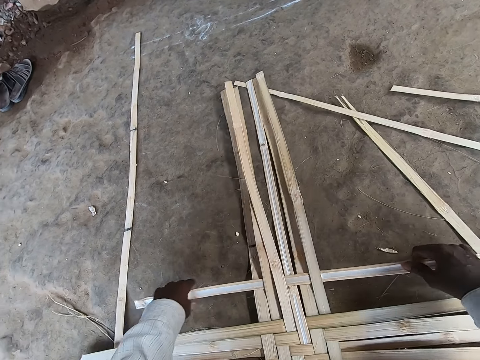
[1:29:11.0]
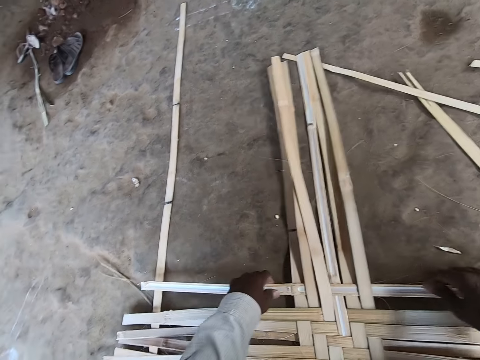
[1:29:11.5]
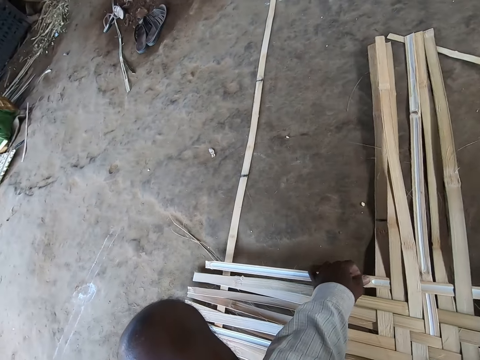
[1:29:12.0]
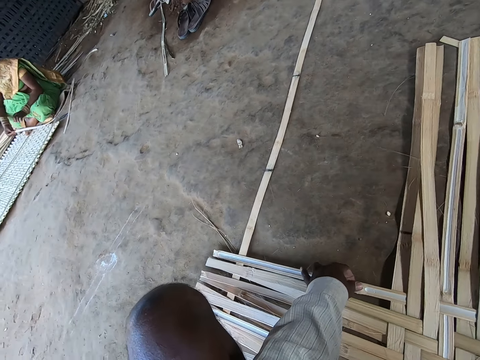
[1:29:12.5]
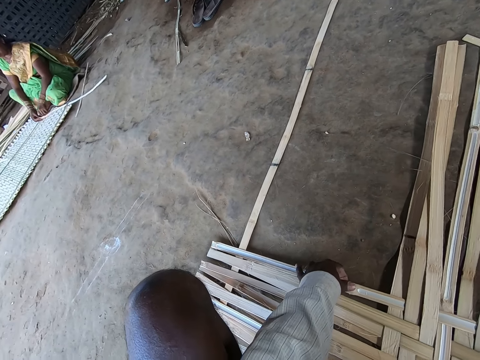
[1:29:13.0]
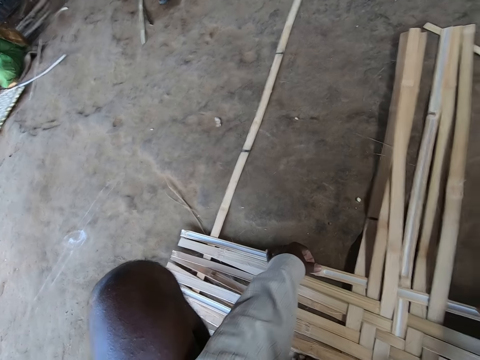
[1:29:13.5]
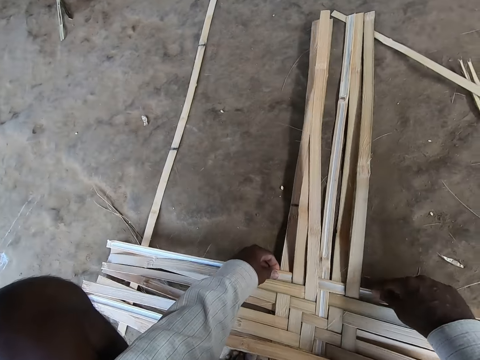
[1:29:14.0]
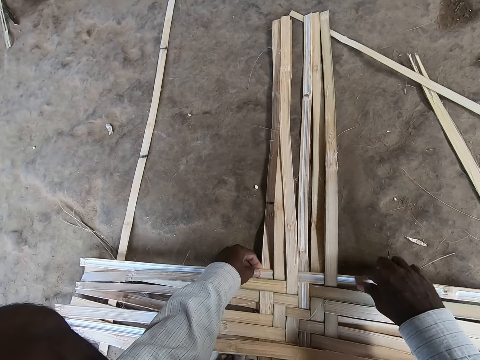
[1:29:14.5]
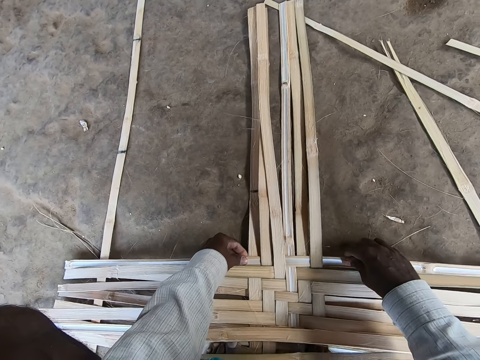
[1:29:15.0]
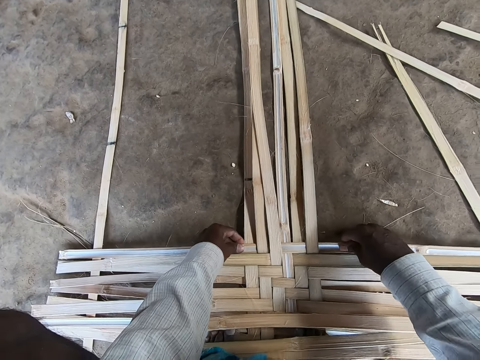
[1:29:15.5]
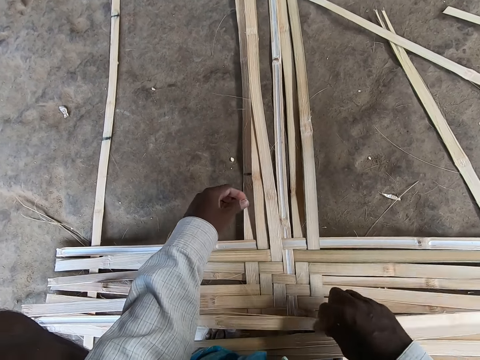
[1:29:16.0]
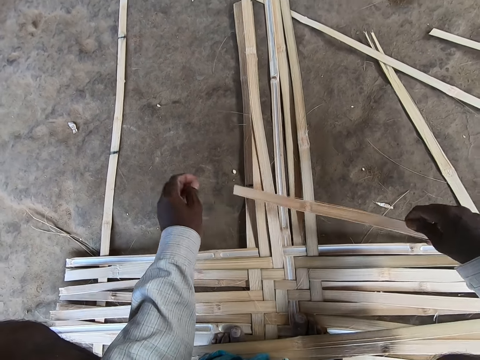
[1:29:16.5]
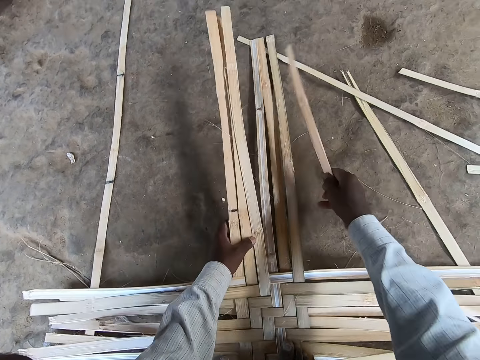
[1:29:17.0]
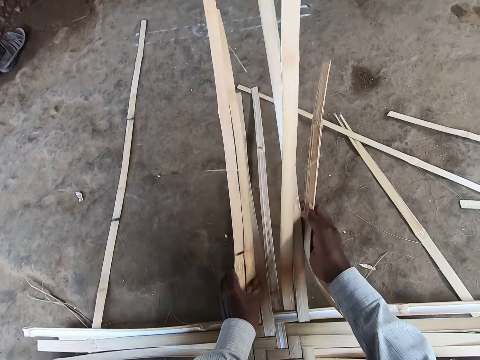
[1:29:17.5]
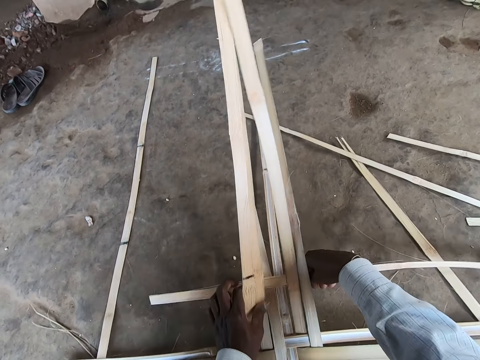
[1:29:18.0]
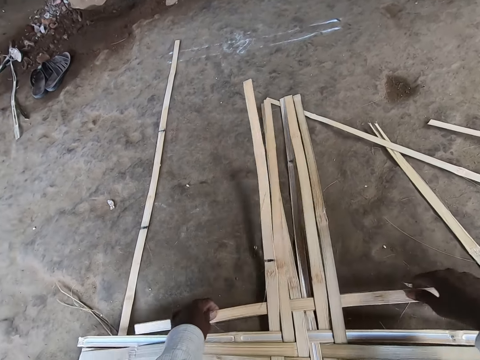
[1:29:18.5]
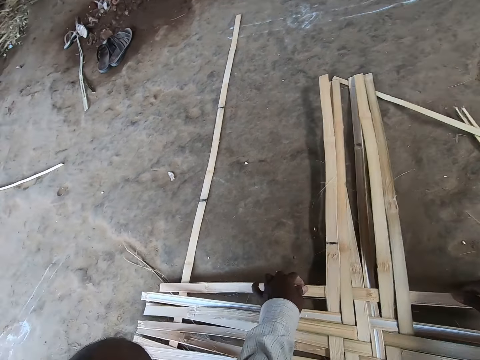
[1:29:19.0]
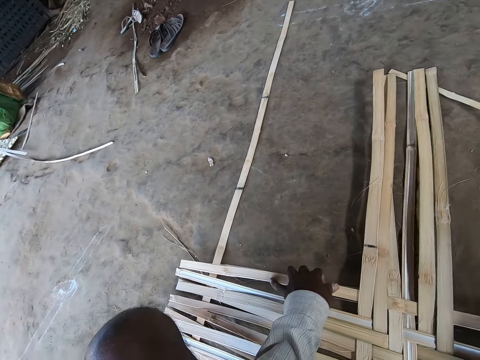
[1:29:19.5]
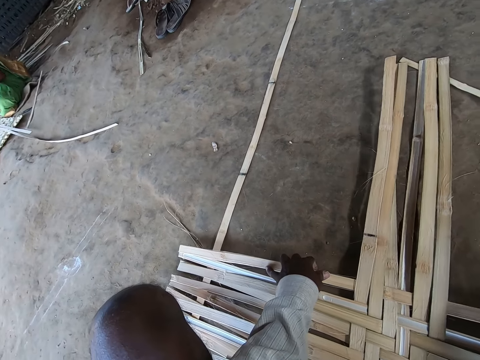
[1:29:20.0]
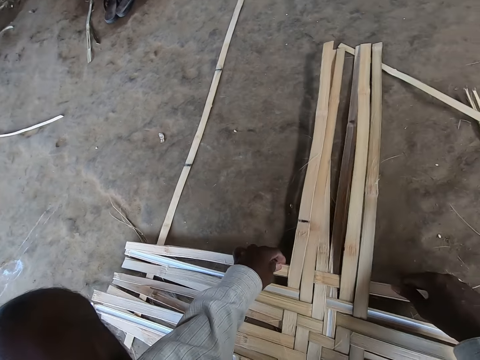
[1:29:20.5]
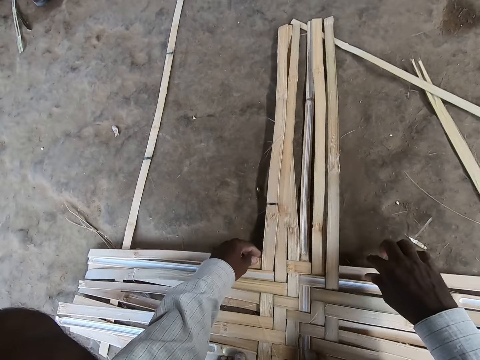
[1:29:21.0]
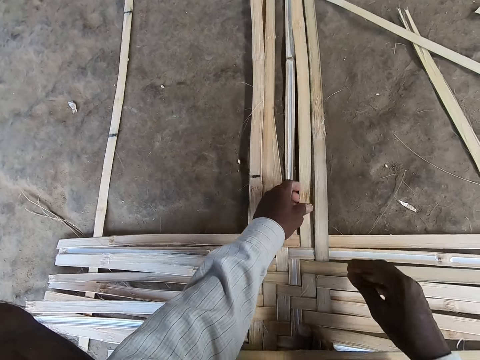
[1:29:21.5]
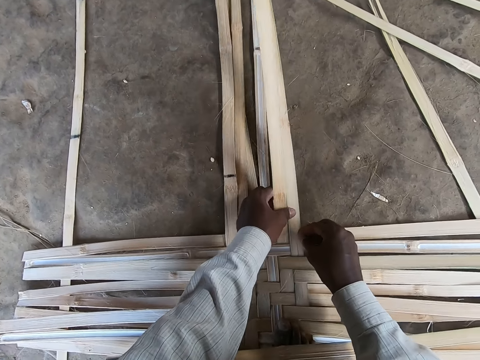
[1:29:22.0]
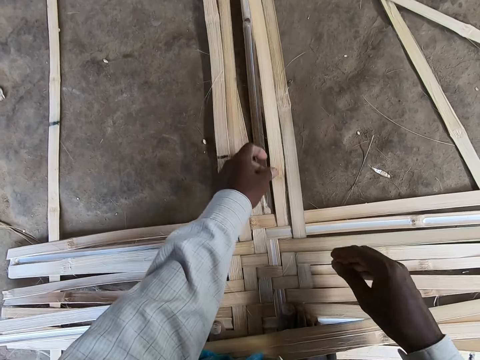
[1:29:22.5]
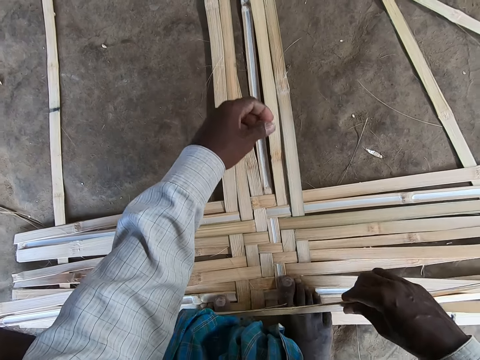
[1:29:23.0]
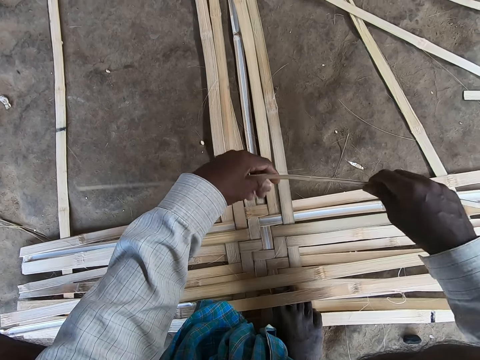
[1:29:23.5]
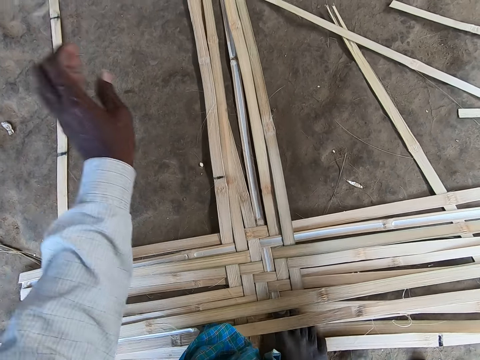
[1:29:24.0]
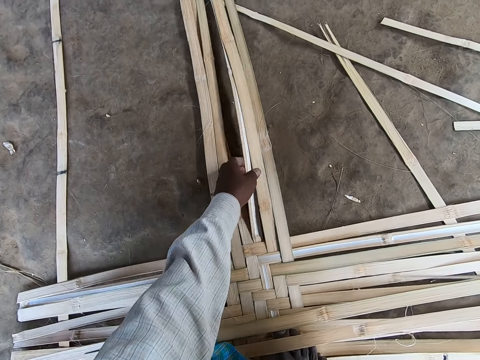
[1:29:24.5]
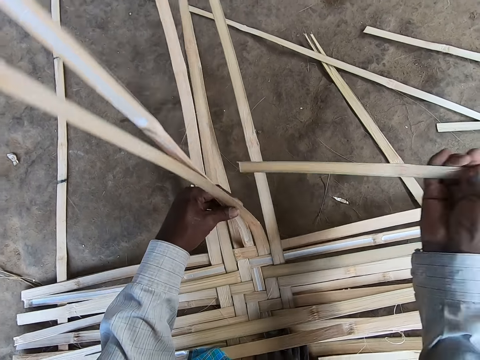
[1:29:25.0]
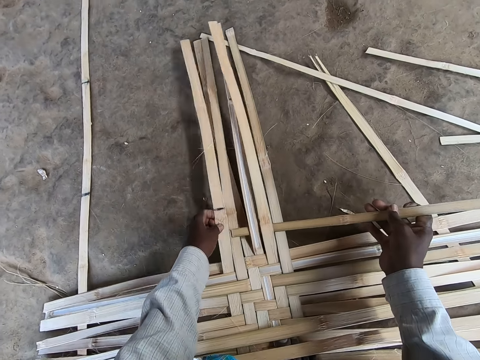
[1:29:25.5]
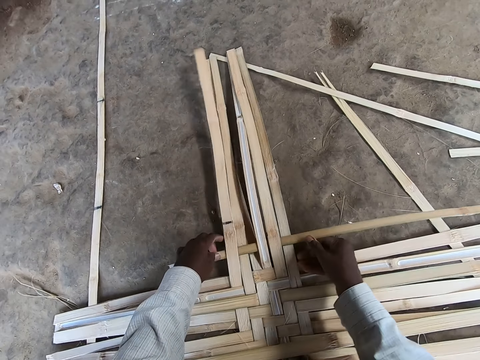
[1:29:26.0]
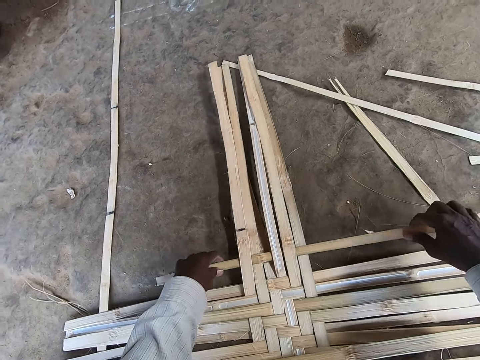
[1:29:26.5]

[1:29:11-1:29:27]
The camera wearer adjusts the papyrus reed with his hands. He picks up the bamboo strip from the ground with his right hand. He weaves the bamboo strips on the ground with both hands. He places the papyrus reed between other papyrus reed and adjusts the papyrus reed with his hands. He picks up the bamboo strip from the ground with his right hand. He holds the bamboo strip with both hands. He takes the bamboo strip from his left hand with his right hand. He weaves the bamboo strips on the ground with both hands. He places the papyrus reed between other papyrus reed.

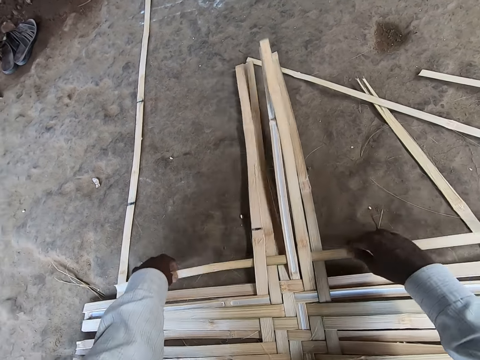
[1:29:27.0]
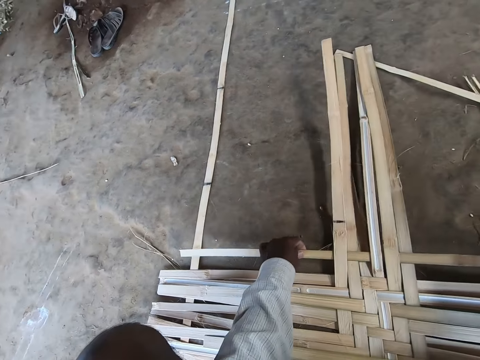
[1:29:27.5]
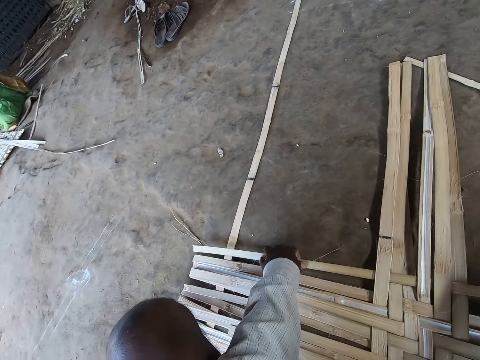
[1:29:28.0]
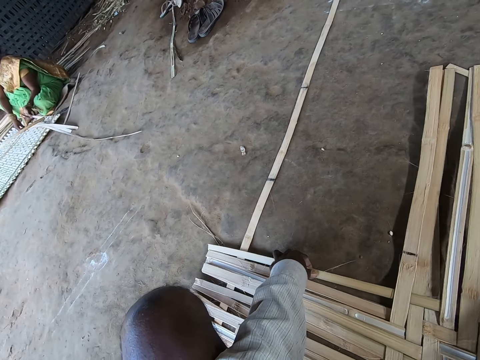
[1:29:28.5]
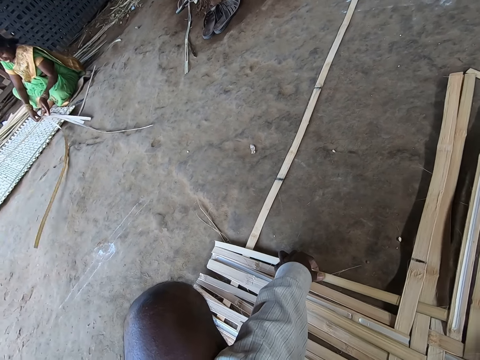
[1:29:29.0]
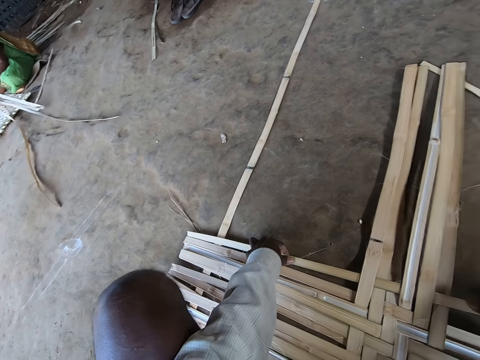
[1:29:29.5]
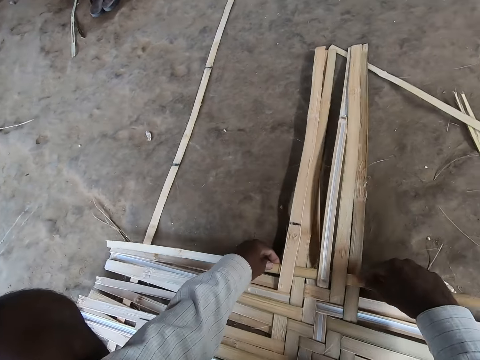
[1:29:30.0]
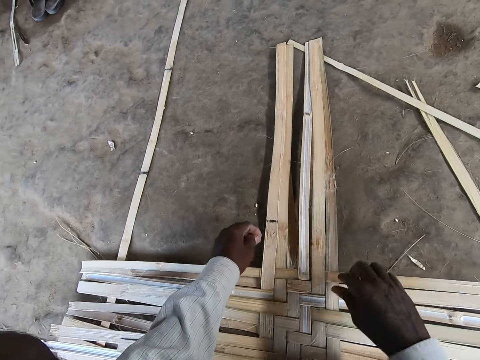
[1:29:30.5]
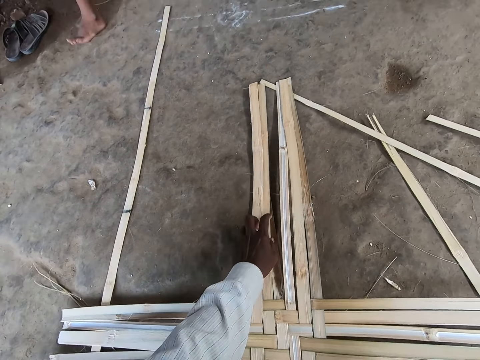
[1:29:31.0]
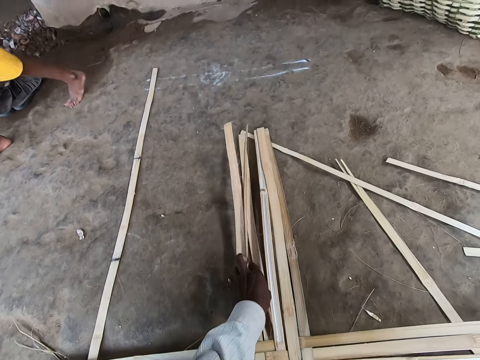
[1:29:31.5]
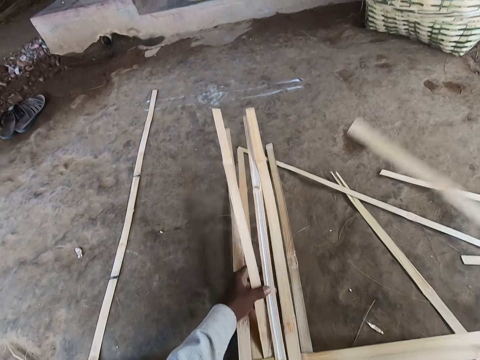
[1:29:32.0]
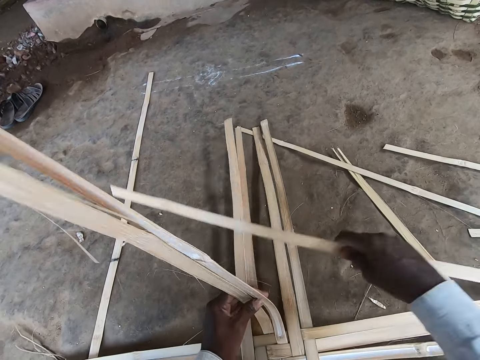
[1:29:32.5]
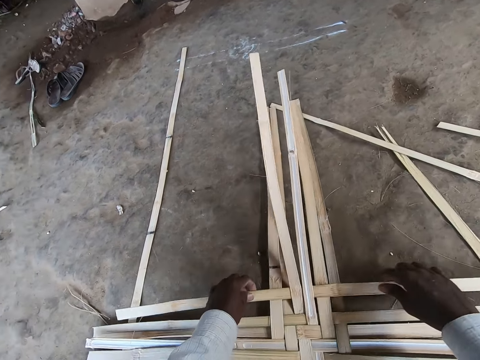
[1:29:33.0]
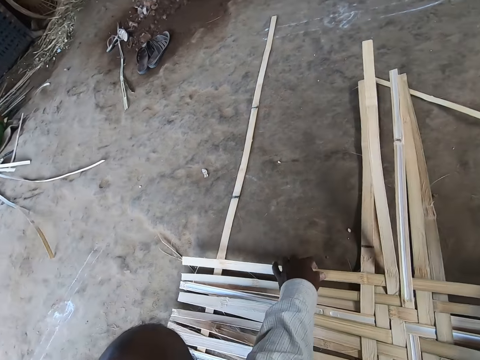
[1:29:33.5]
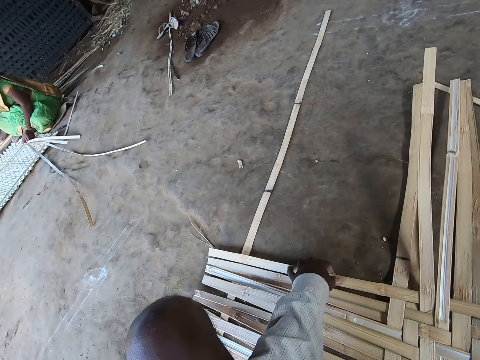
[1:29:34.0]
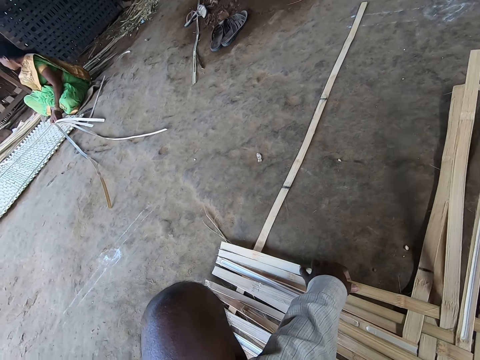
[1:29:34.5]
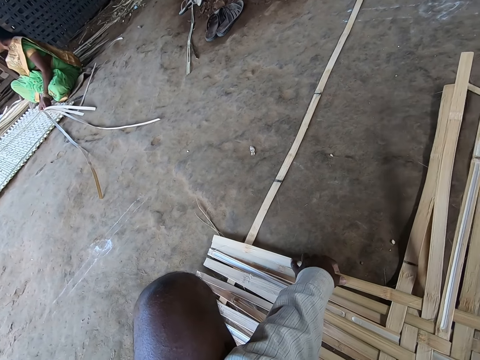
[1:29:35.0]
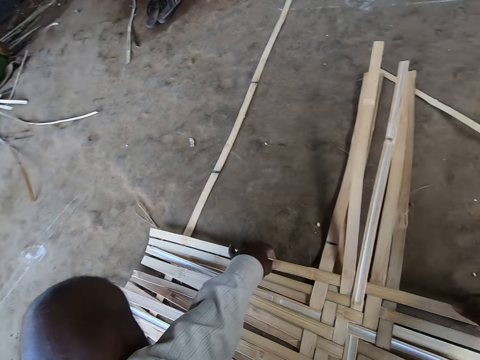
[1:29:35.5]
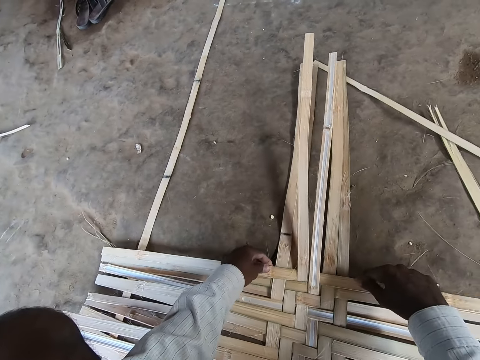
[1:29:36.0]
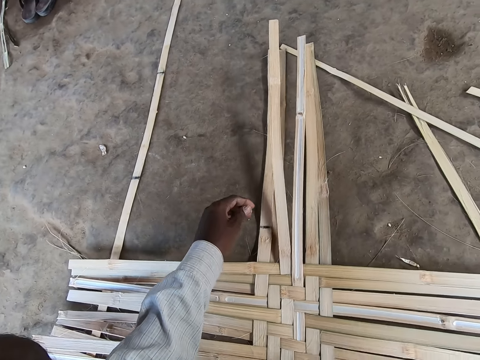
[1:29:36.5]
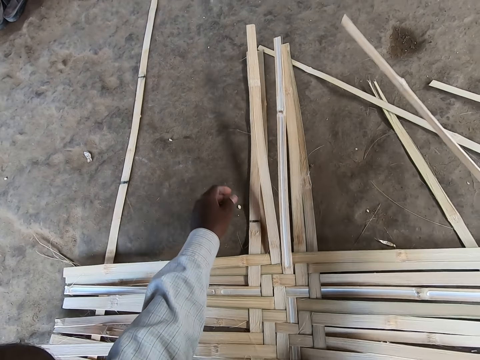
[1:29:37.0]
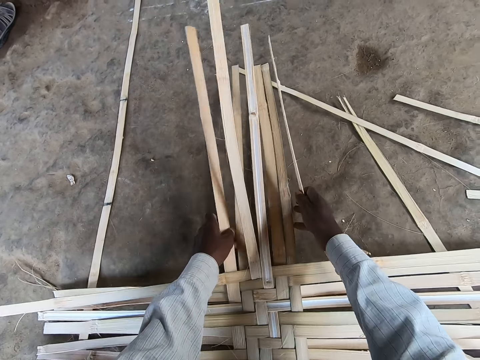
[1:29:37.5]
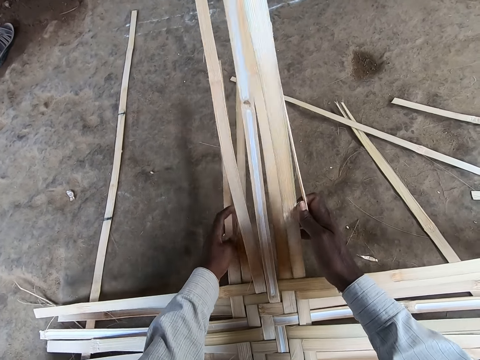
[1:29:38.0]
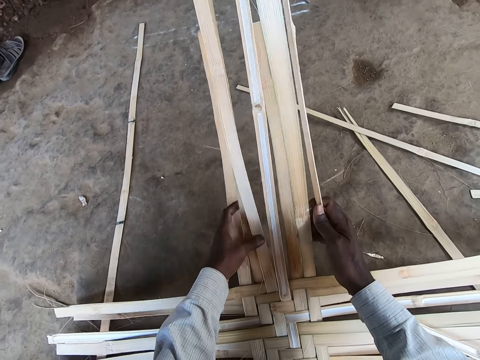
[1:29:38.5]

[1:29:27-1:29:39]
The camera wearer adjusts the papyrus reed with his hands. He interacts with a woman. The woman weaves some bamboo strips on the ground with both hands. The camera wearer picks up the bamboo strip from the ground with his right hand. He converses with the woman. He weaves the bamboo strips on the ground with both hands. He places the papyrus reed between other papyrus reed and adjusts the papyrus reed with his hands. He converses with the woman. He adjusts the papyrus reed with his hands. He picks up the bamboo strip from the ground with his right hand. He weaves the bamboo strips on the ground with both hands.
